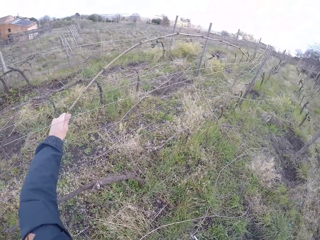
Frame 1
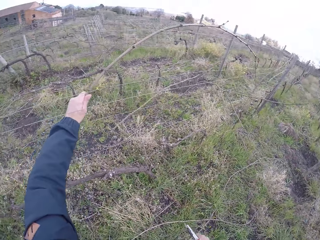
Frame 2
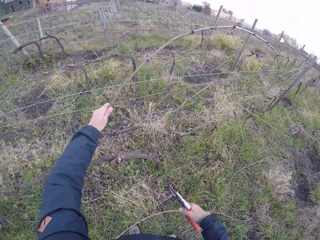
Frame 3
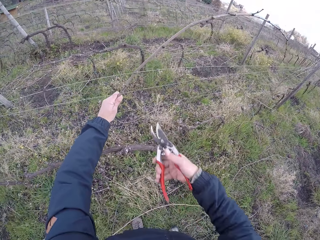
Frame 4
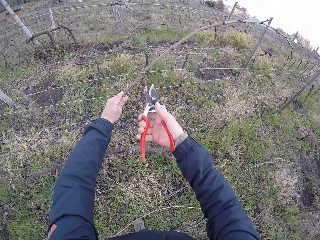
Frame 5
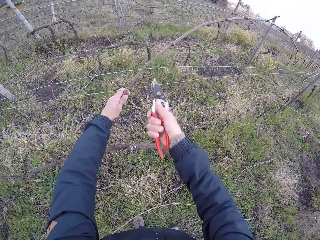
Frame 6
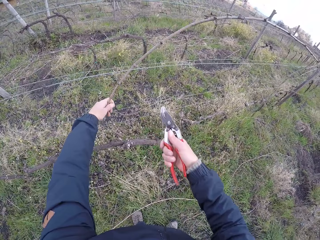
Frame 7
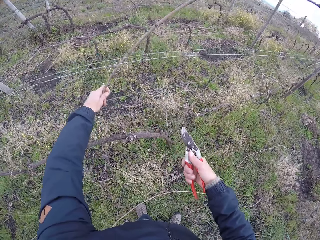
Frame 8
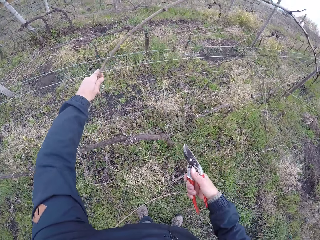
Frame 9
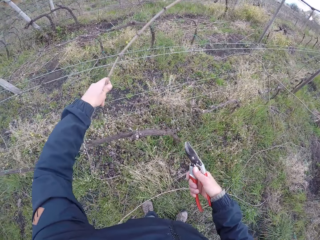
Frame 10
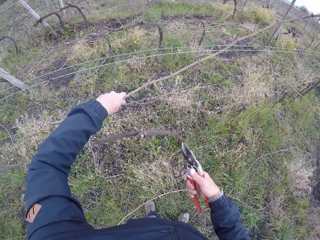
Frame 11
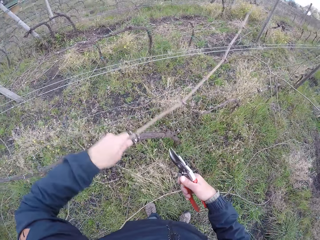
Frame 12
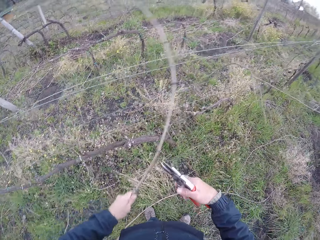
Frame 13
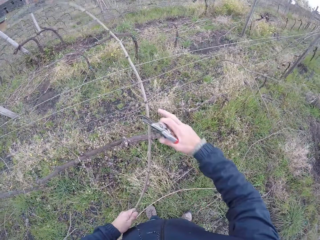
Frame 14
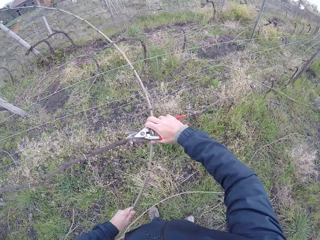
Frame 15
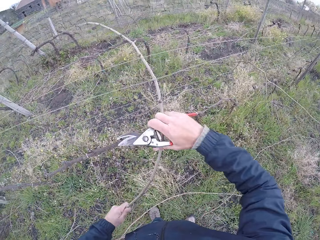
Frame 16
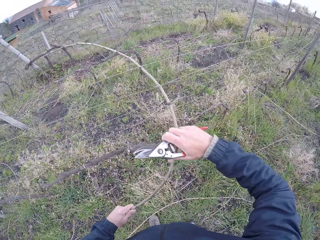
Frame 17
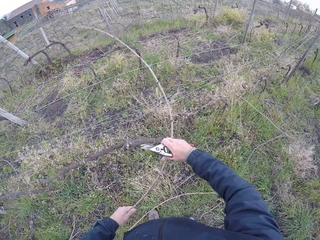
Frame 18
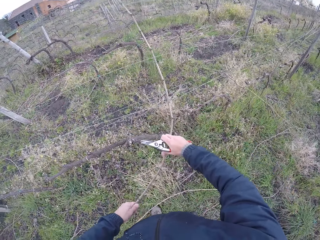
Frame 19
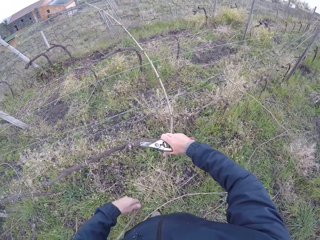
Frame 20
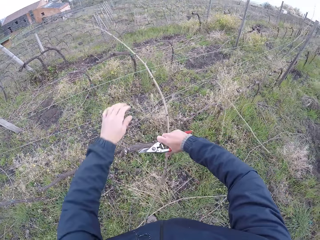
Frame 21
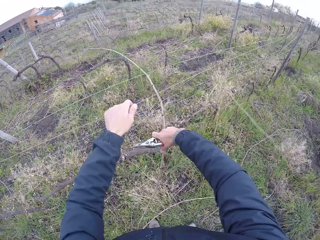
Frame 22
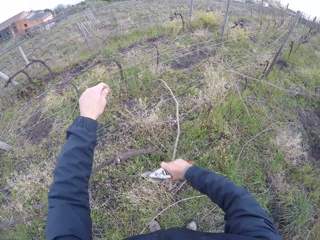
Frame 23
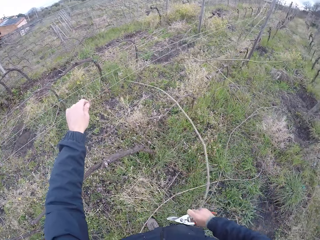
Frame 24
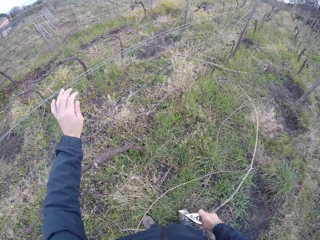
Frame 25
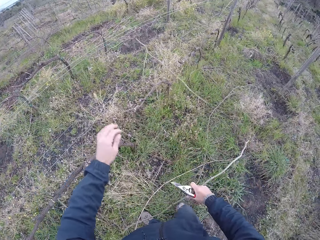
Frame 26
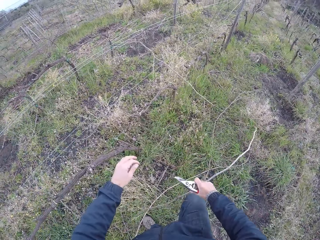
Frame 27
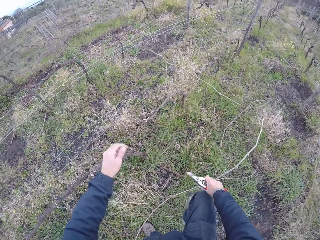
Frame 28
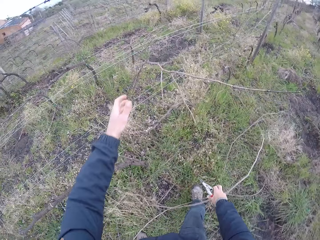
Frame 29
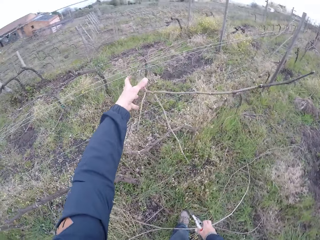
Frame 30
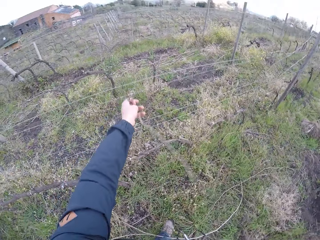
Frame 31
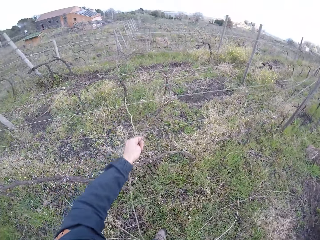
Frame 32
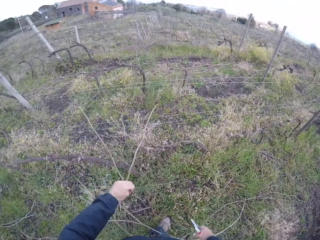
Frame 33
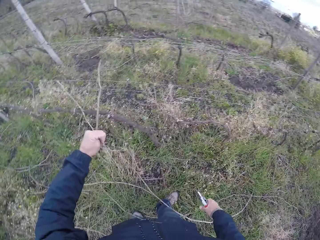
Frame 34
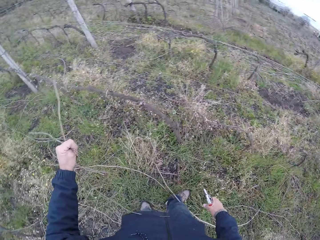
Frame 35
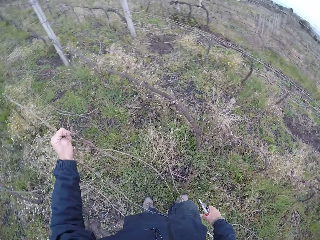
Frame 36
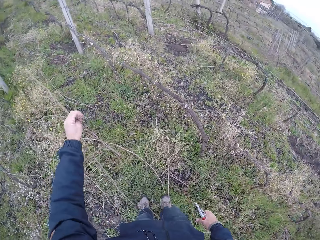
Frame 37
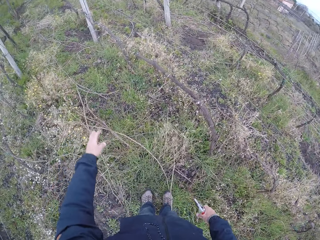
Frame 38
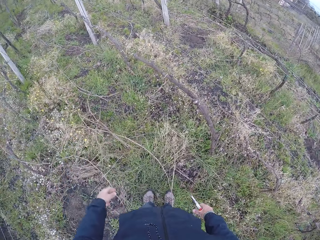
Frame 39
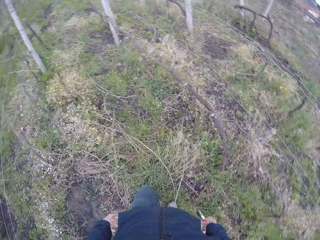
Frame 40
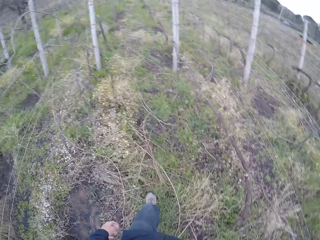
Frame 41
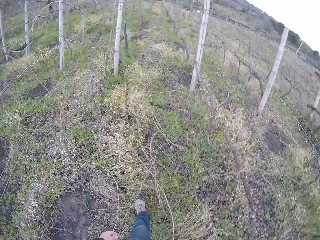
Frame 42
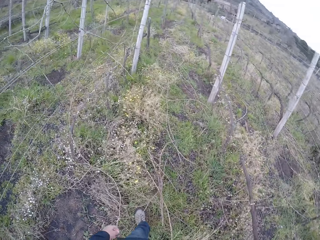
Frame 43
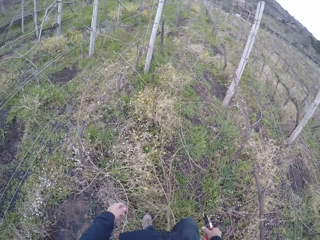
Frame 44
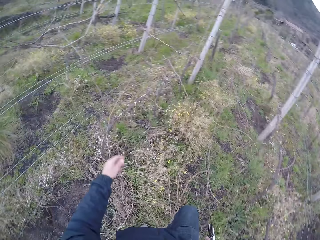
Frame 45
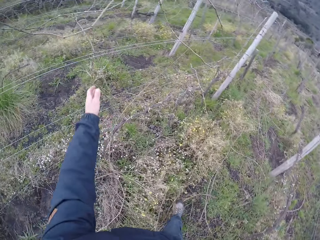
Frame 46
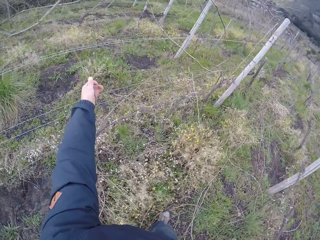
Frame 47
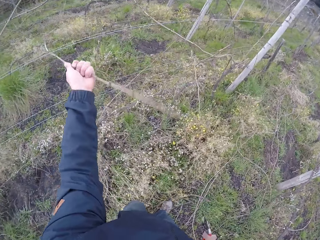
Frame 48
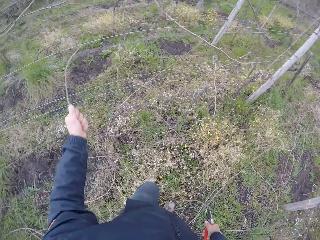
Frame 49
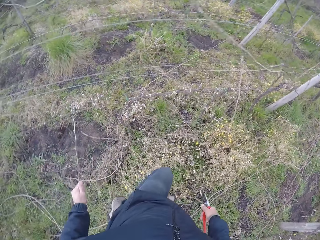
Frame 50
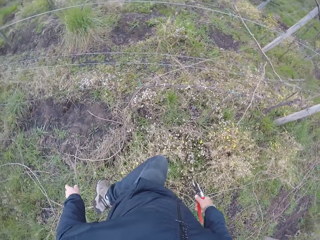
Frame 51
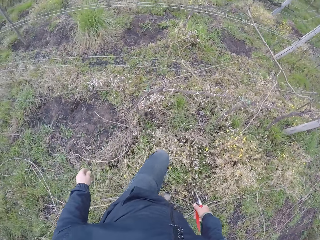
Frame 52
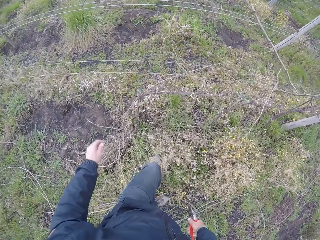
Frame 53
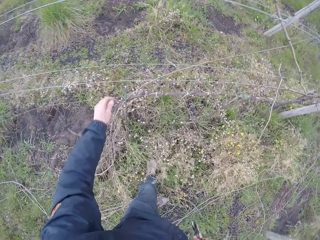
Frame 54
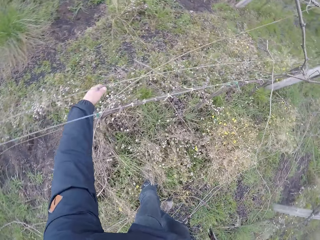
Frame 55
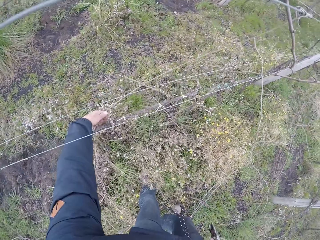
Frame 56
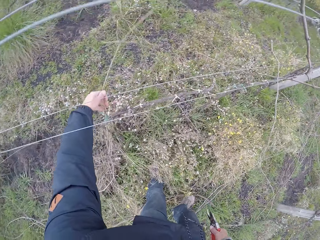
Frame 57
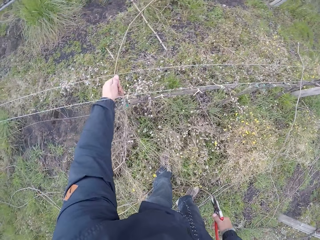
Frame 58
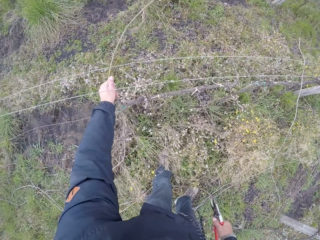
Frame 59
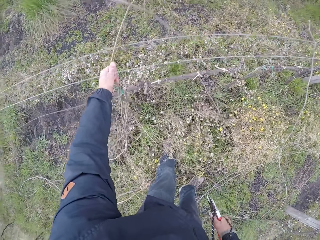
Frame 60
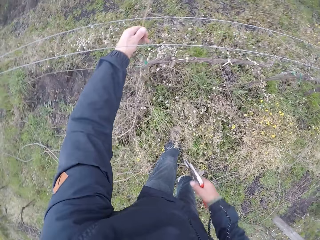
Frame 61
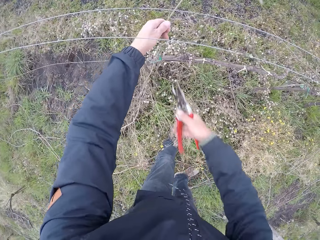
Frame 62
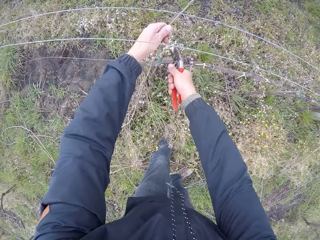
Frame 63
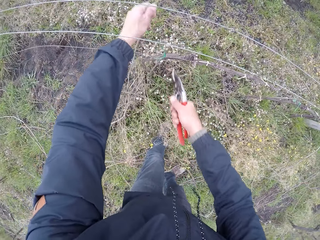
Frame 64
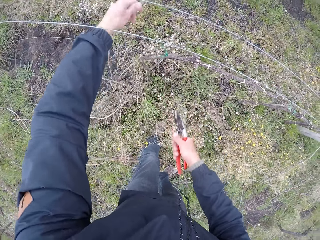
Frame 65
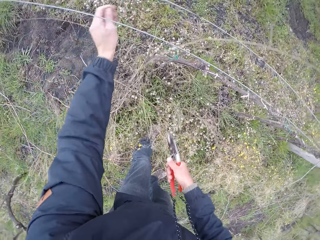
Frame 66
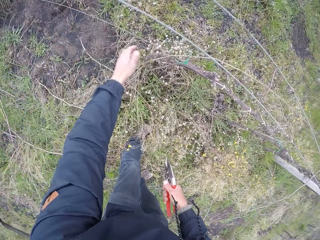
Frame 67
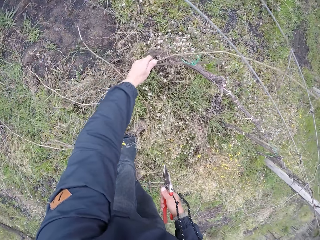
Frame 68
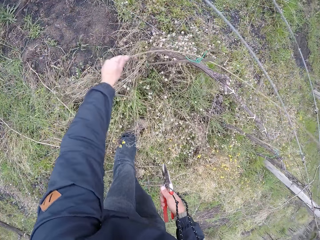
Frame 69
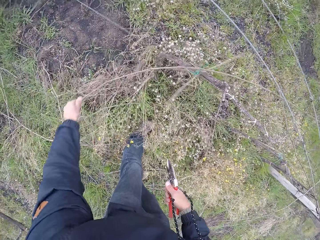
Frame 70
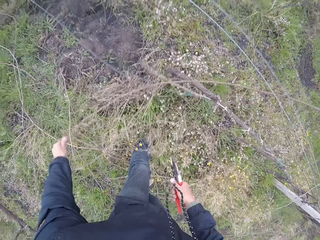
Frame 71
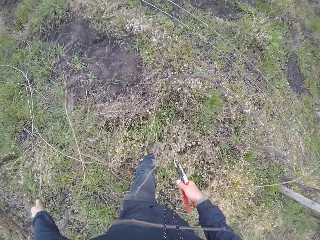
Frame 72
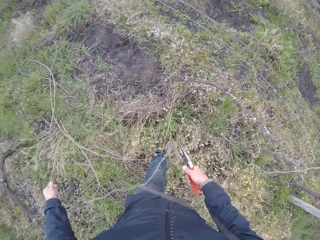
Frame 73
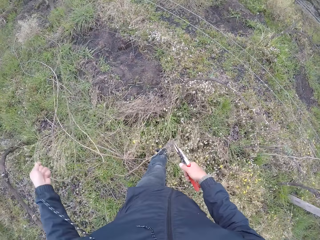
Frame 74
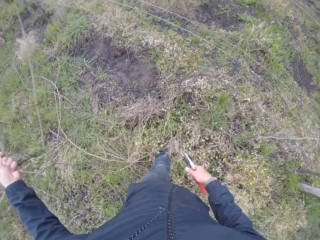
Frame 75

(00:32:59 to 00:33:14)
The camera wearer pulls a twig or stick with his left hand from the barb wire. He holds the stick. He trims the twig with the pruning shear in his right hand. He pulls the twig with both hands away from the barb wire. He pulls away the barb wire with his right hand. He pulls the twig with his right hand. He drops the twig to the ground with his right hand. He pulls two twigs with his left hand from the barb wire. He drops the twigs to the ground with his left hand. He moves around. He pulls a twig with his left hand from the barb wire. He drops the twig to the ground with his left hand. He pulls a twig with his left hand from the barb wire. He trims the twig with the pruning shear in his right hand. He puts down the stick. He pulls the twig away from the barb wire with his left hand.

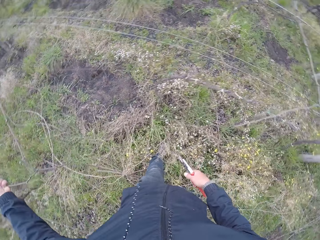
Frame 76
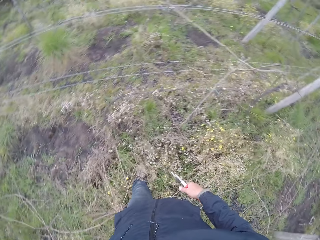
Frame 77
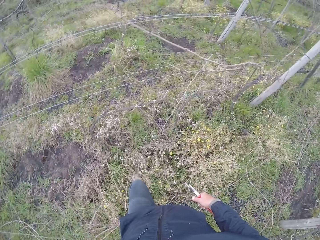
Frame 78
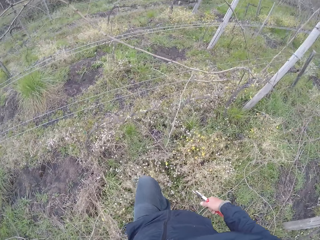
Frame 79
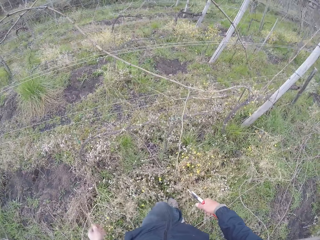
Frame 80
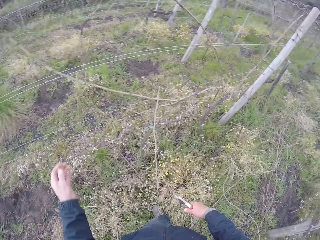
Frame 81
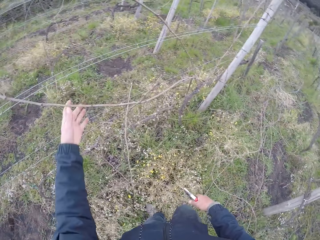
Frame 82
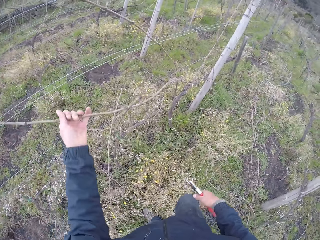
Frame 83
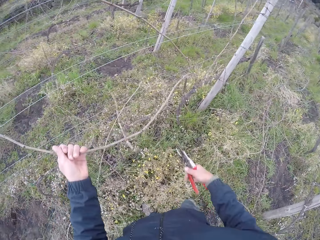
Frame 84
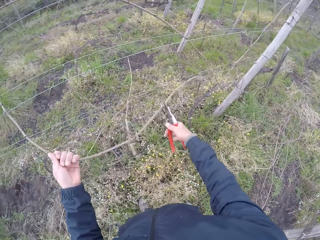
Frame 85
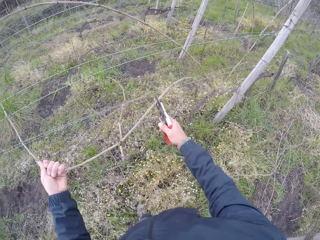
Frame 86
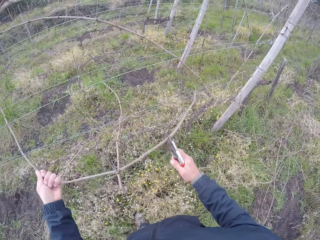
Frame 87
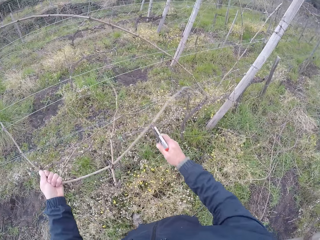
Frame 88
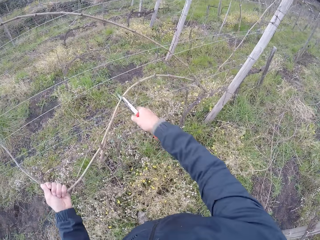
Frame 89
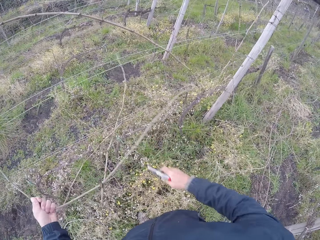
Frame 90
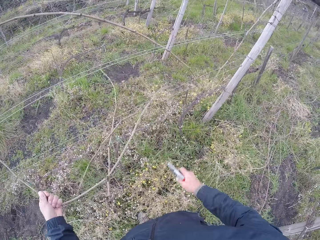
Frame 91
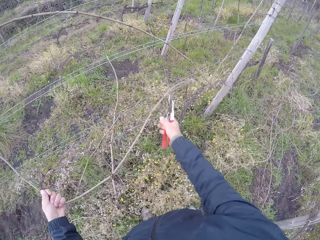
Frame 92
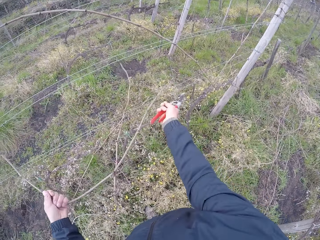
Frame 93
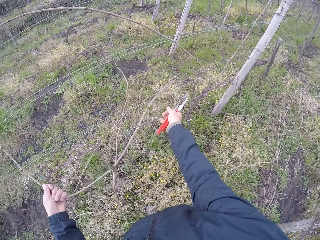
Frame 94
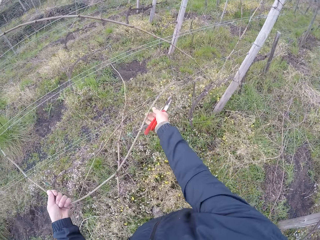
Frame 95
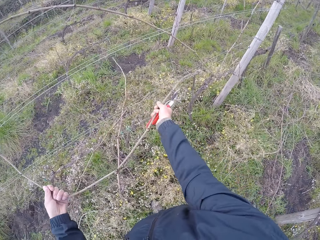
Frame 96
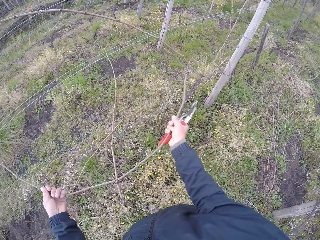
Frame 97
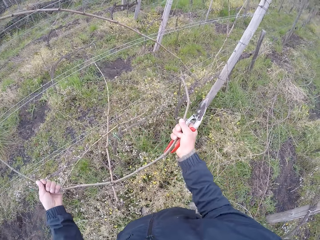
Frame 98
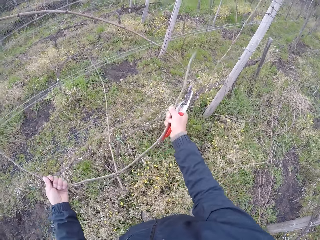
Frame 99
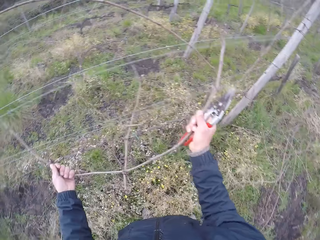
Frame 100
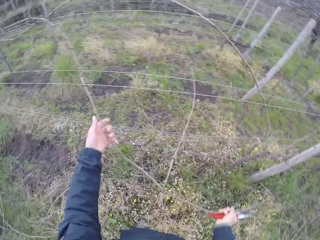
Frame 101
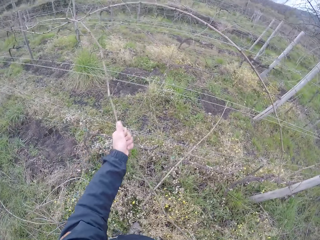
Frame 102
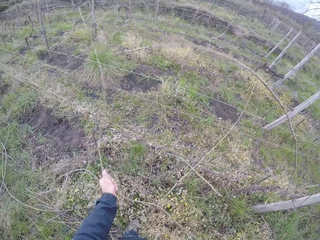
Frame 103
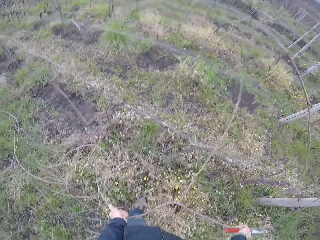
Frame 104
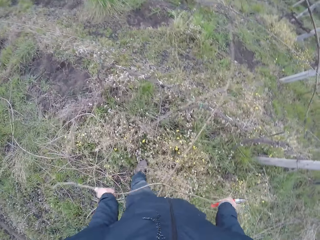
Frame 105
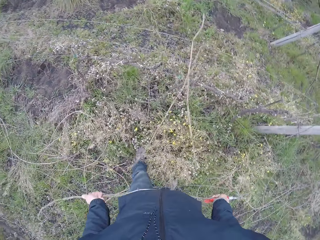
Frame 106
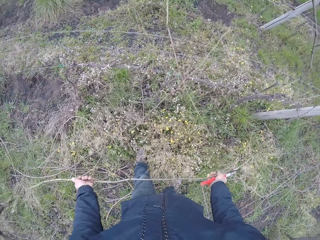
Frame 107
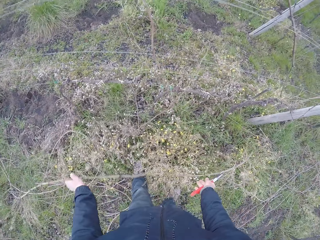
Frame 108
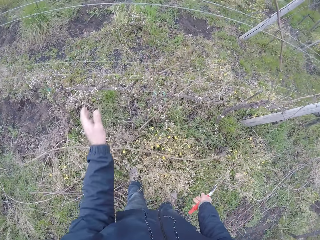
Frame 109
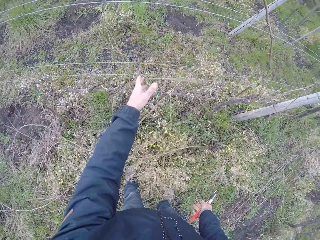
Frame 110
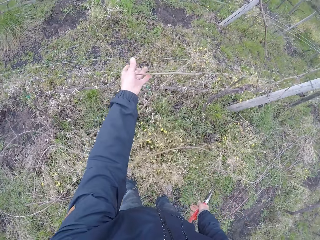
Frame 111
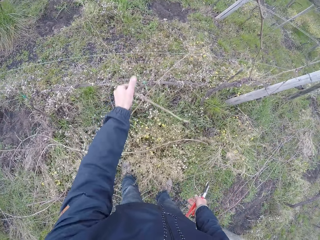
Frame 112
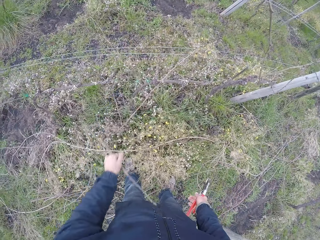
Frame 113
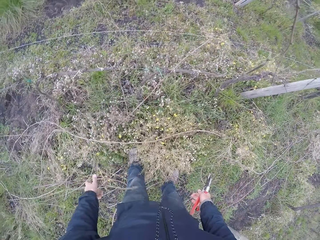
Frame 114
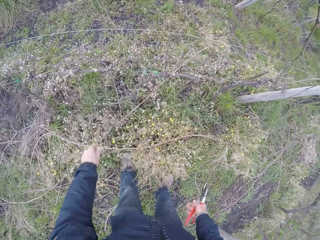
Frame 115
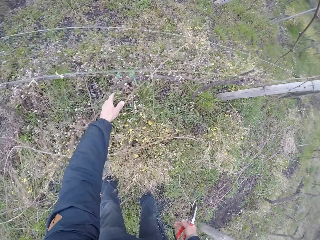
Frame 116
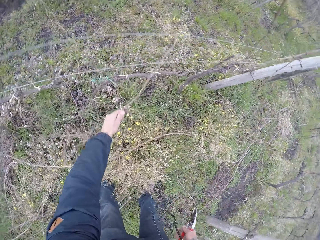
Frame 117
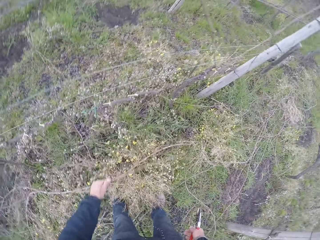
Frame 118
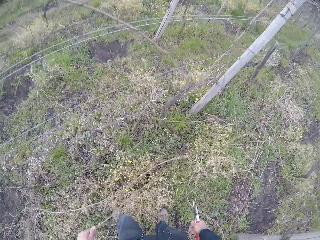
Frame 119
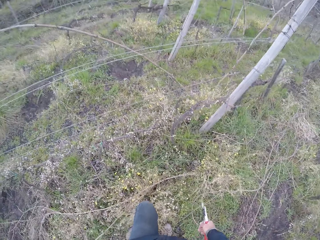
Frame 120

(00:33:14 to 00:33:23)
The camera wearer drops the twig to the ground with his left hand. He picks the stick. He pulls a twig with his left hand from the barbed wire. He trims the twig with the pruning shear in his right hand. He holds the sticks with the pruner shear. He pulls the twig with both hands from the barbed wire. He drops the twig to the ground with both hands. He picks a stick. He pulls a twig with his left hand from the barbed wire. He drops the twig to the ground with his left hand. He pulls a twig with his left hand from the barbed wire. He puts down the stick.
